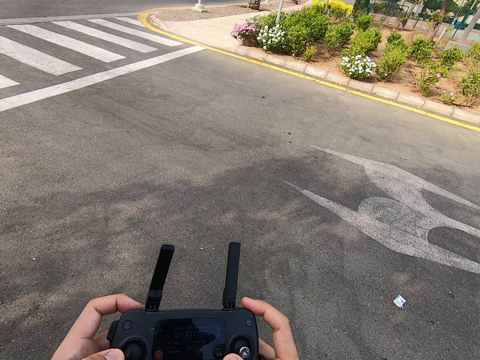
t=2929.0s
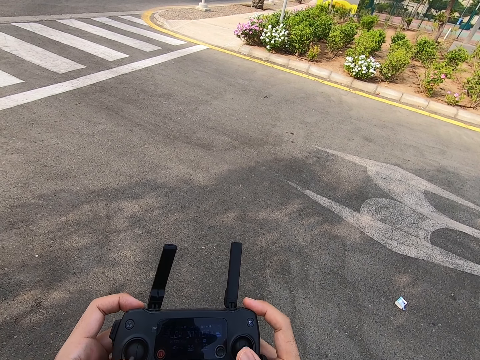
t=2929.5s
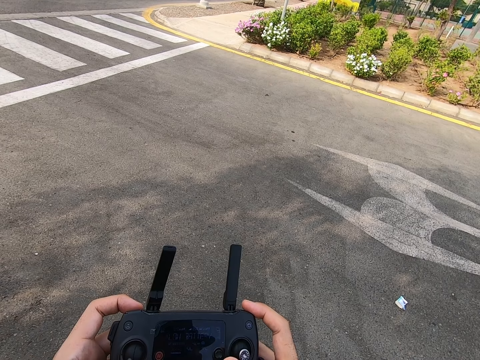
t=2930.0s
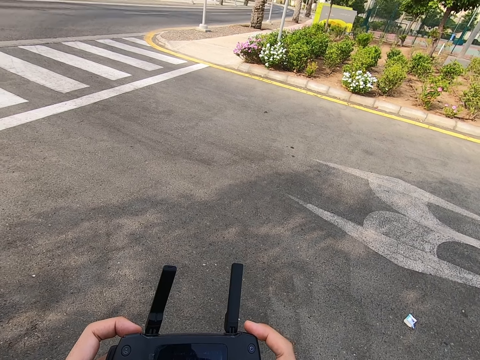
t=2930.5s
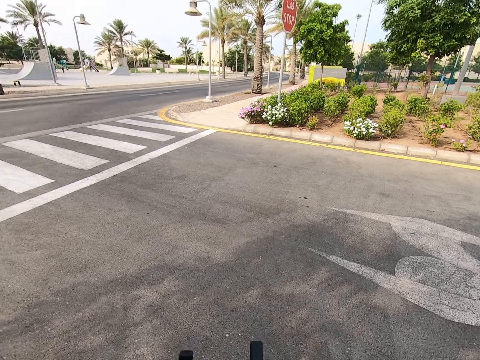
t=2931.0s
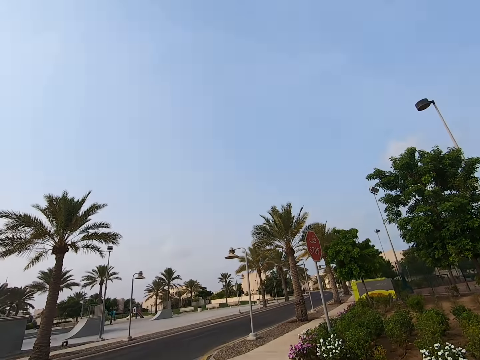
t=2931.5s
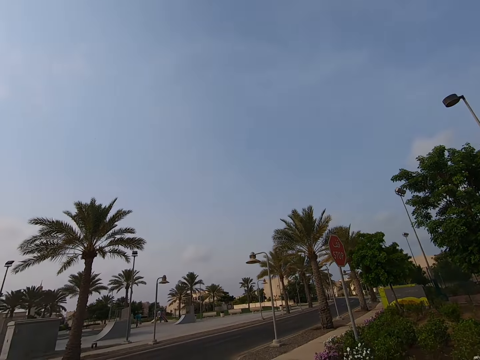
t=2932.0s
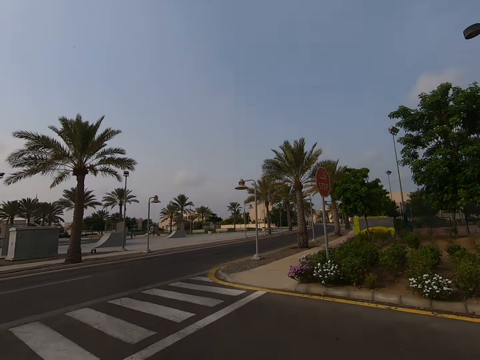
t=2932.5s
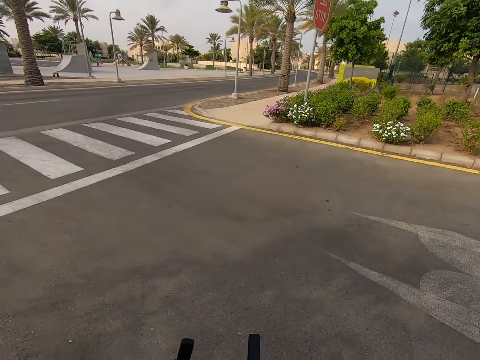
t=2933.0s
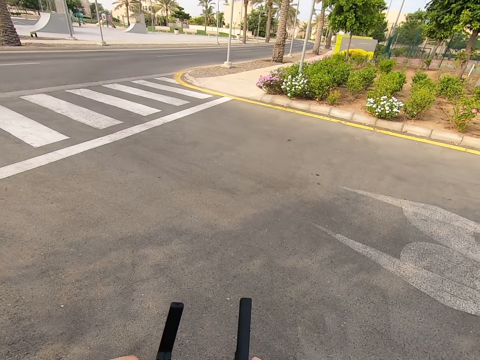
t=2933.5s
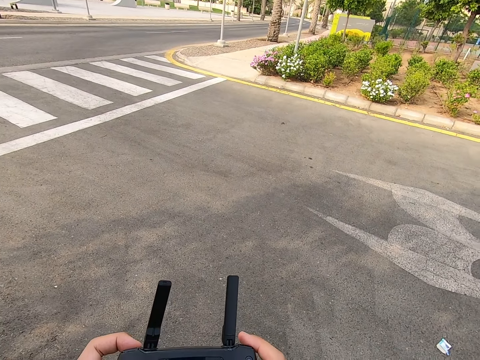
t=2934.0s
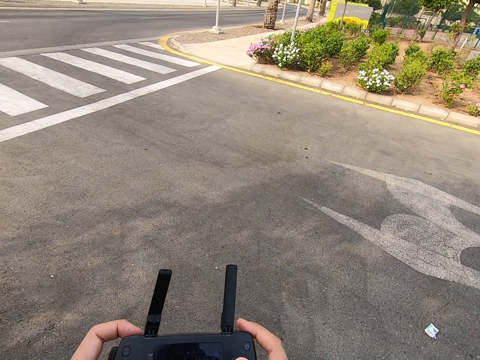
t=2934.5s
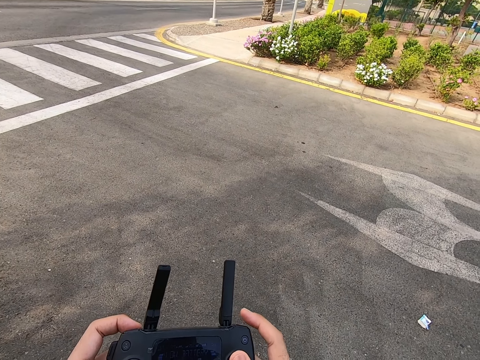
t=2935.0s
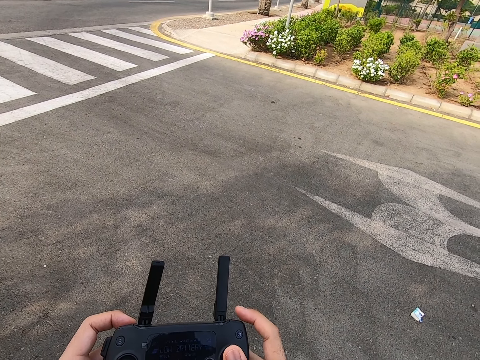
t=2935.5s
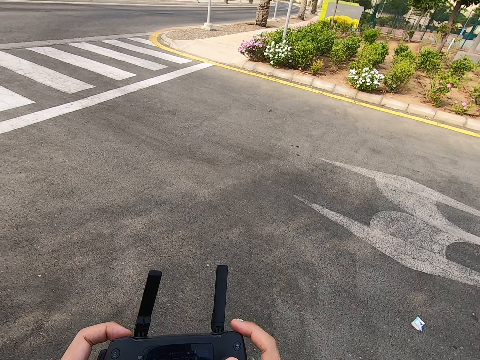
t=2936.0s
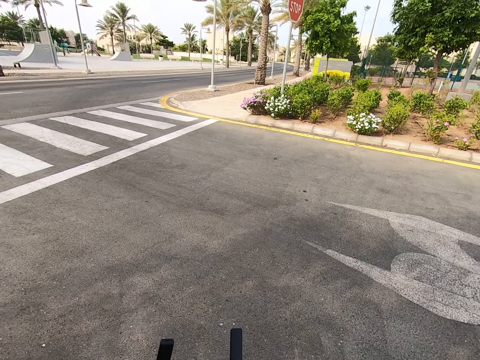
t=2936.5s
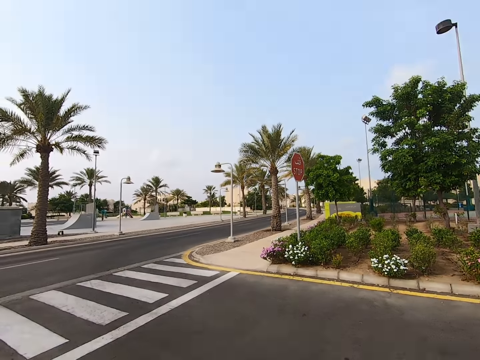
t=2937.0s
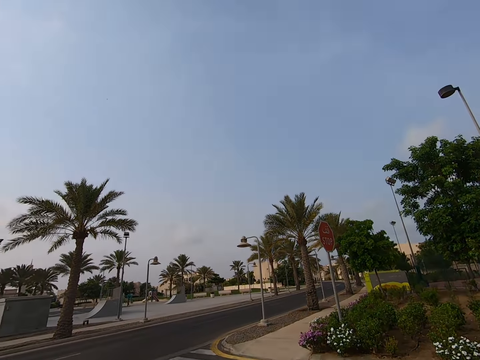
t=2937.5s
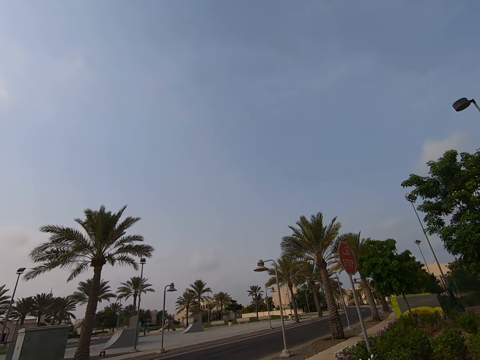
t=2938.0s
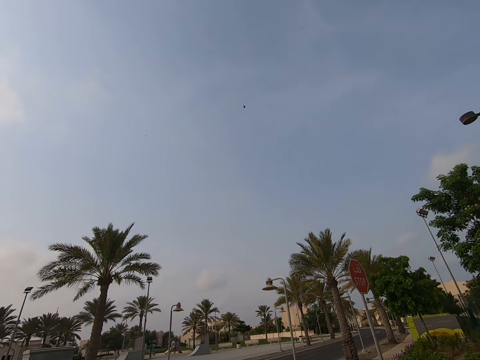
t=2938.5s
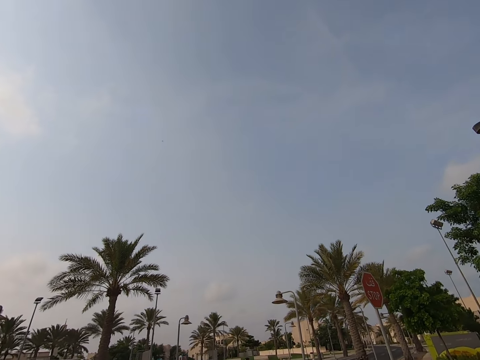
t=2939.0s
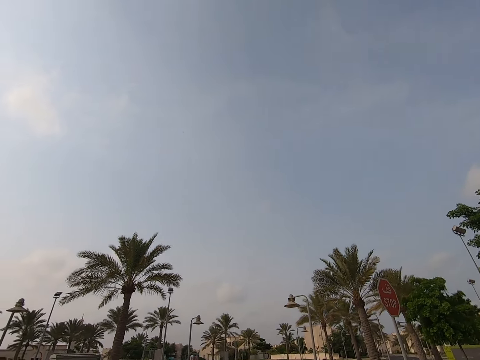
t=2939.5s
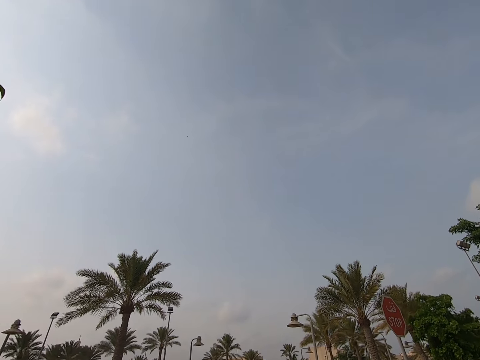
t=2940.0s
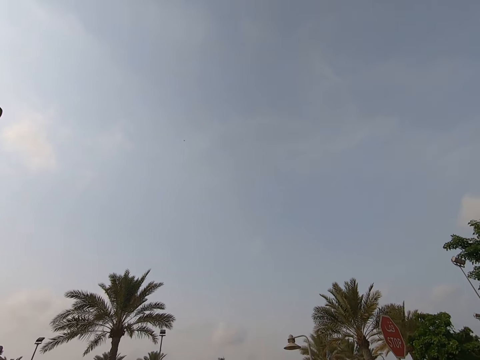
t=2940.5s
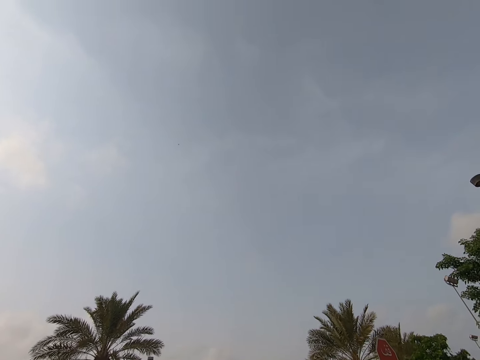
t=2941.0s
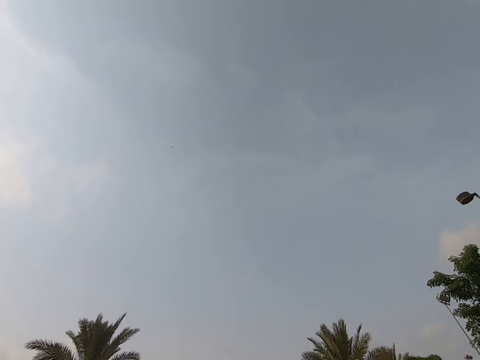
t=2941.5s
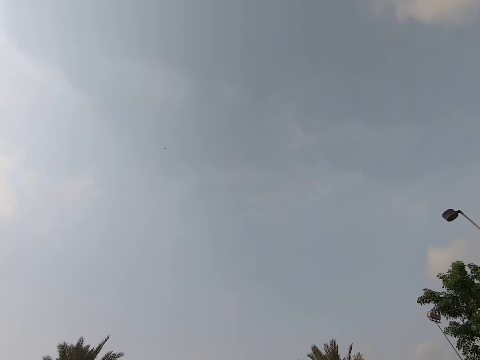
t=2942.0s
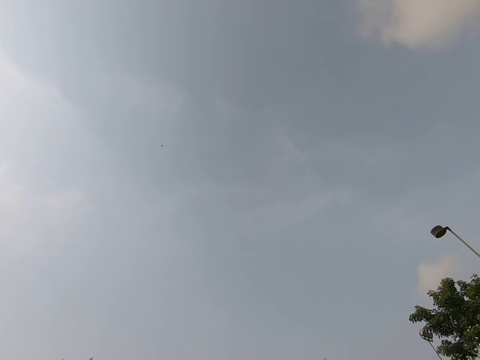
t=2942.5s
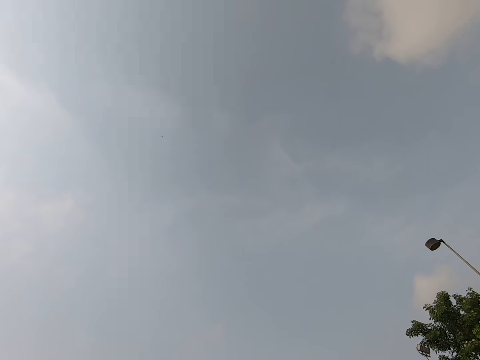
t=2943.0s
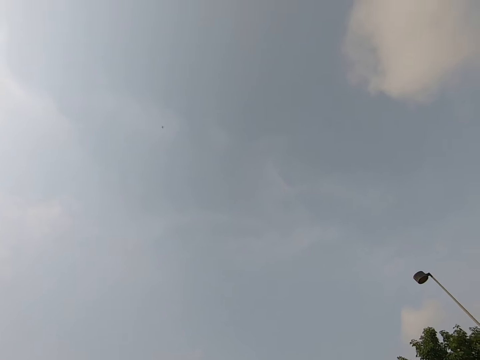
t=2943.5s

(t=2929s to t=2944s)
The camera wearer looks around. They press the drone controller. They look around.

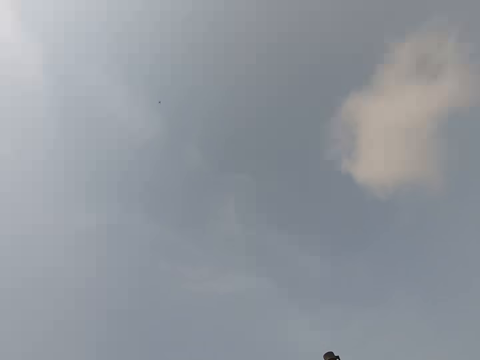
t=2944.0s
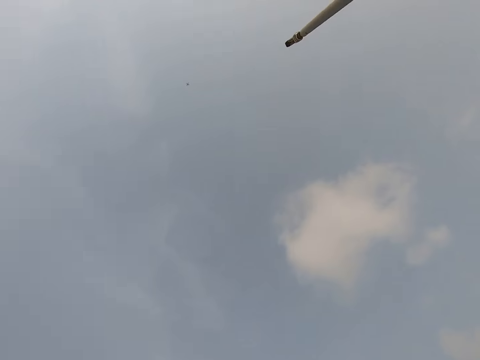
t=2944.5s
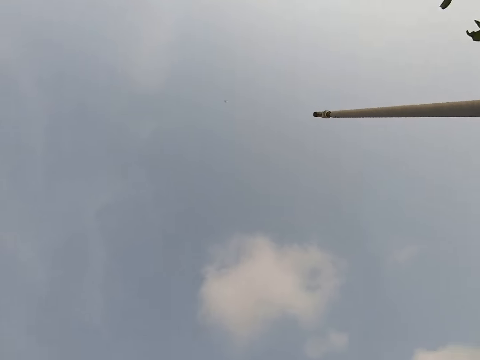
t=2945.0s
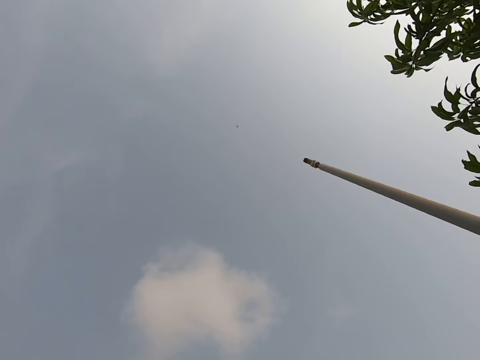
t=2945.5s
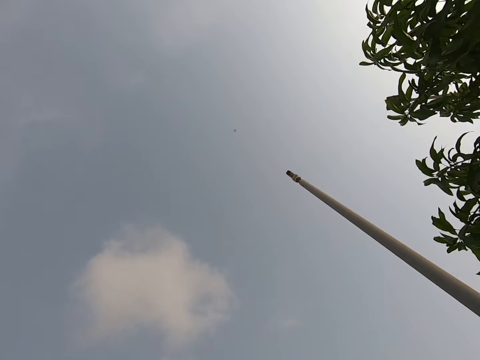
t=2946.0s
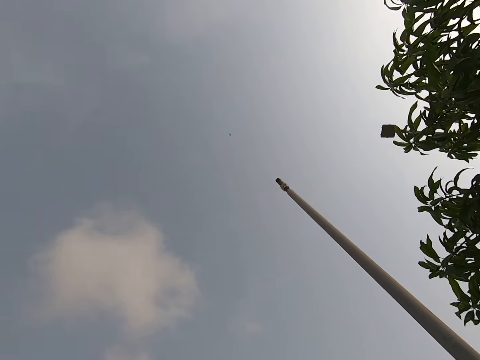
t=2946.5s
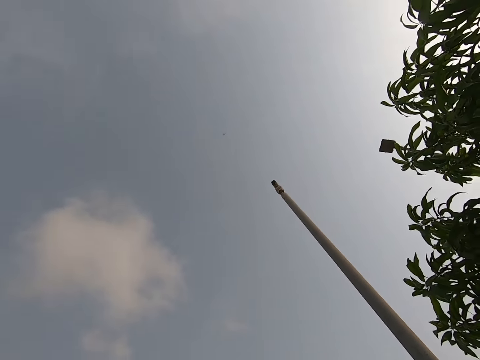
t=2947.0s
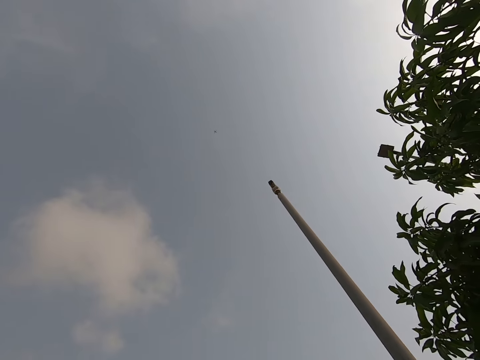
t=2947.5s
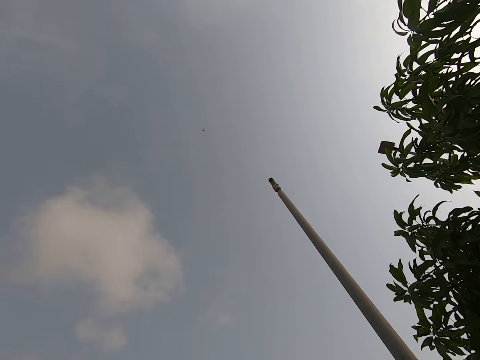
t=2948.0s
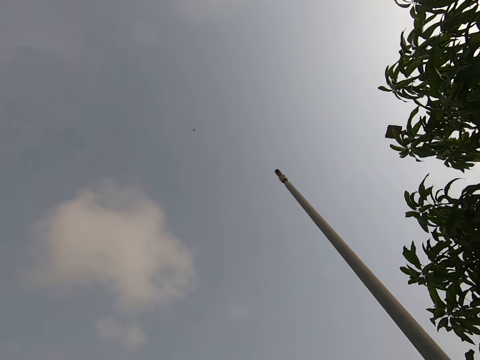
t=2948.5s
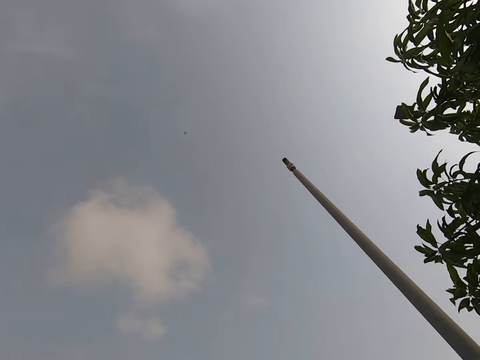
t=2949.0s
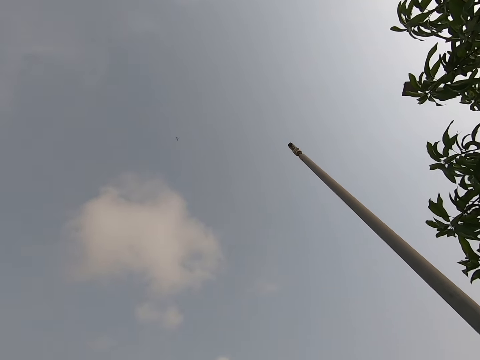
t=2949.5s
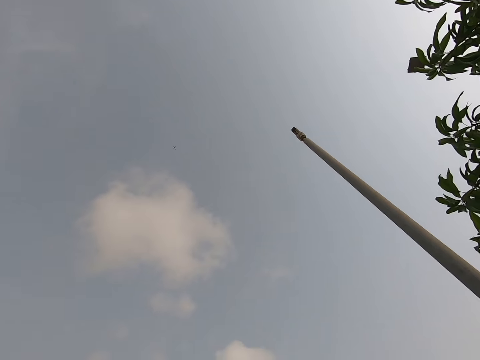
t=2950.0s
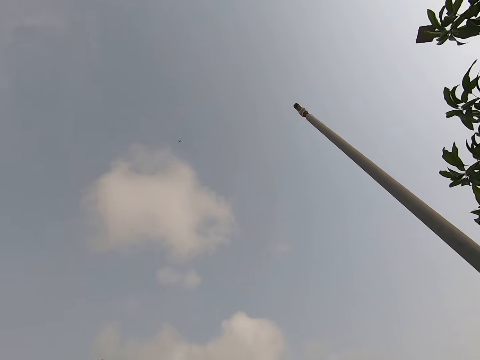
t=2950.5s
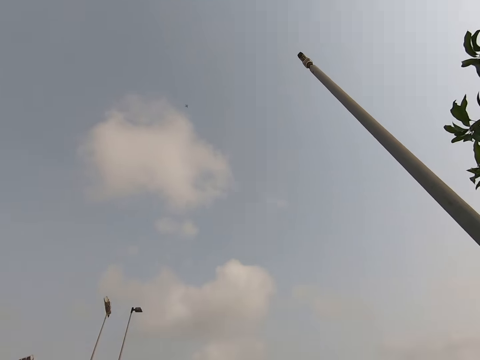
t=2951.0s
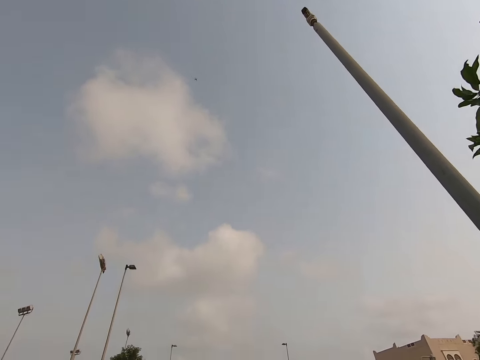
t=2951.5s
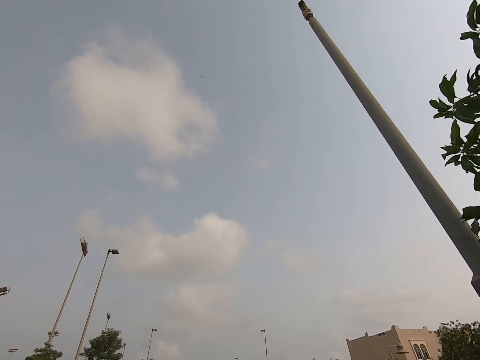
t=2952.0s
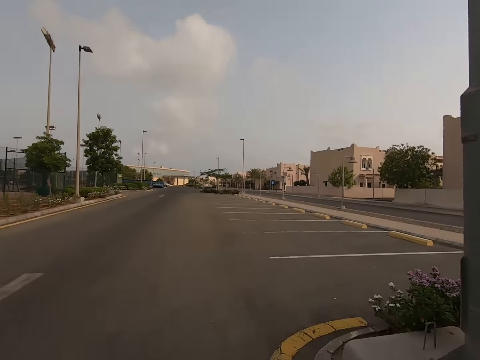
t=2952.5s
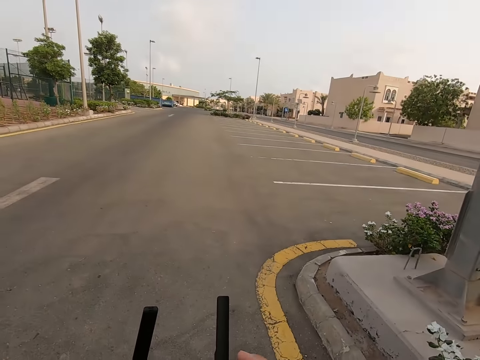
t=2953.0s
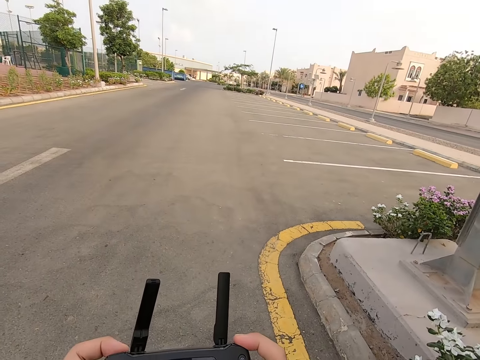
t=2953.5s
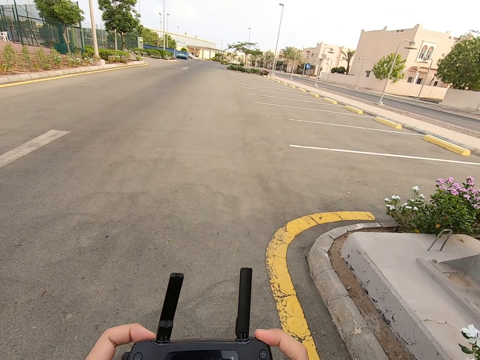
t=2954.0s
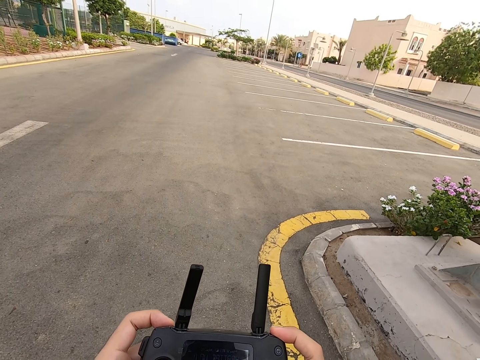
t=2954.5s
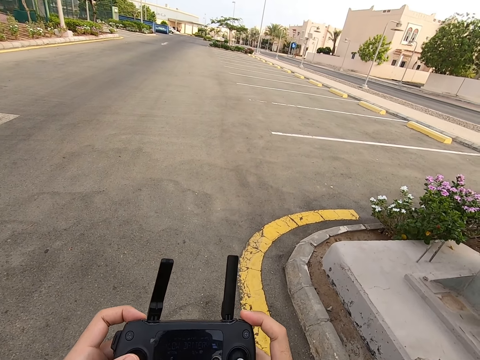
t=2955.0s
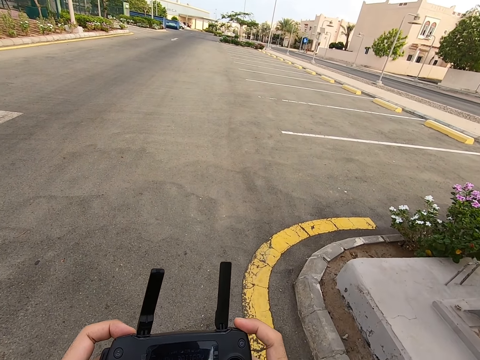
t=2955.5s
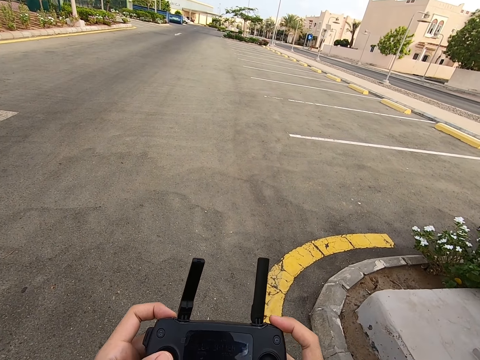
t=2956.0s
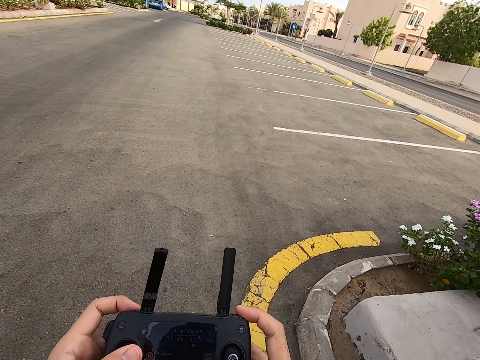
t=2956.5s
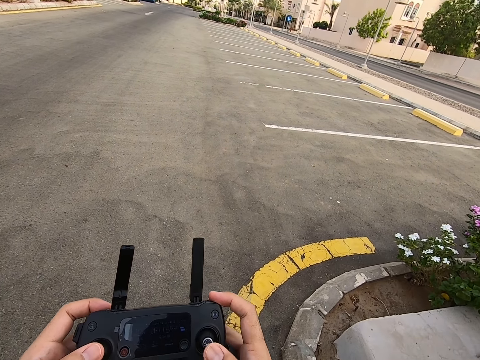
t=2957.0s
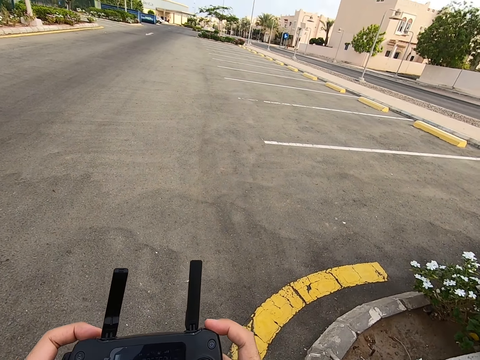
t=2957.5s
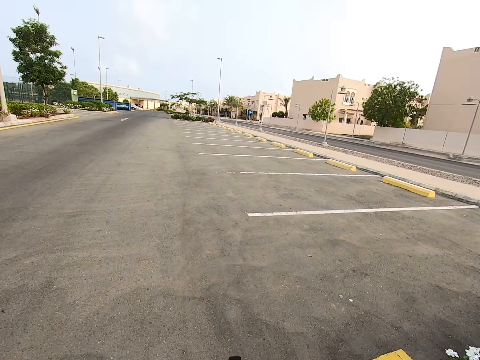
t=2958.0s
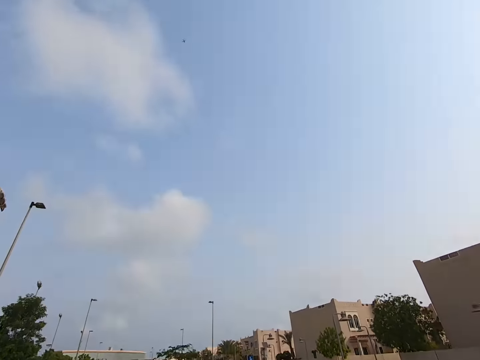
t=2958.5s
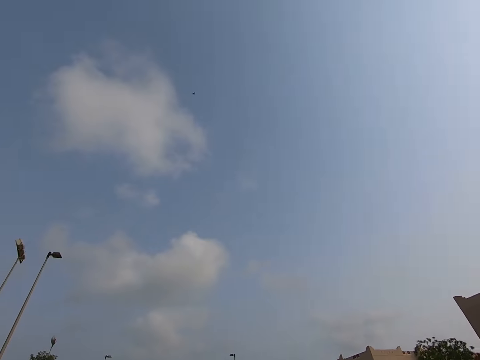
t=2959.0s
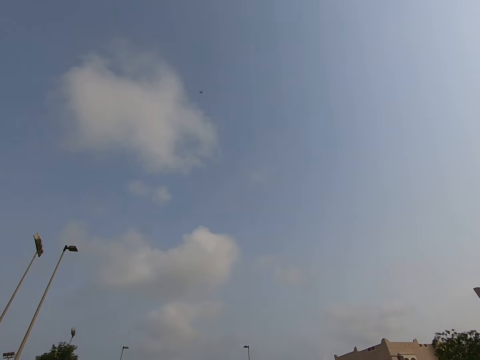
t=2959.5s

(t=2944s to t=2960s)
The camera wearer presses the drone controller. They walk on the road holding the drone controller. They look at the drone.
